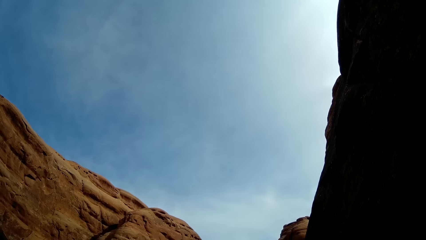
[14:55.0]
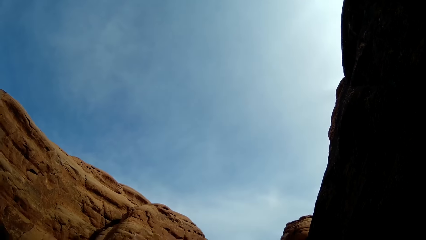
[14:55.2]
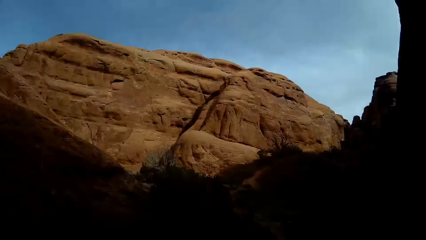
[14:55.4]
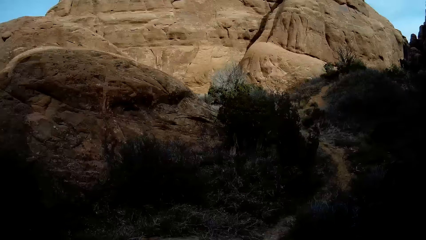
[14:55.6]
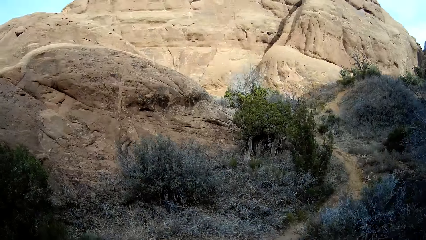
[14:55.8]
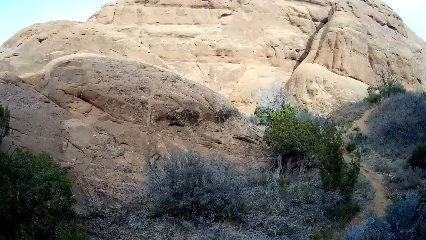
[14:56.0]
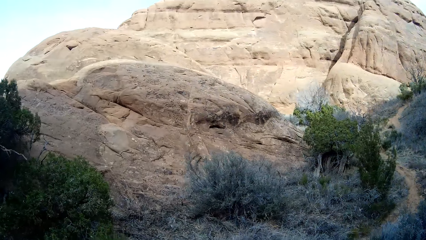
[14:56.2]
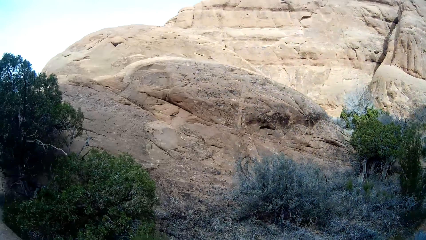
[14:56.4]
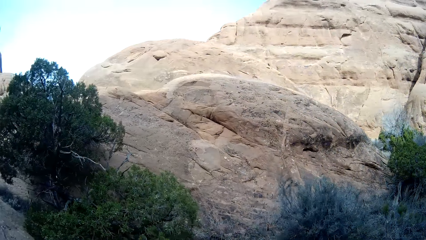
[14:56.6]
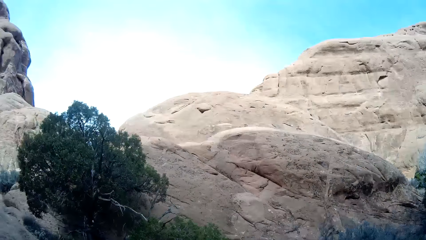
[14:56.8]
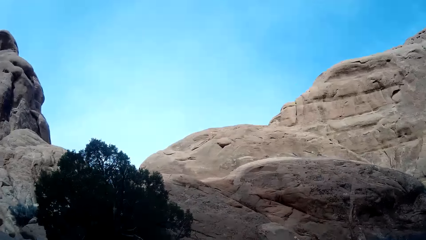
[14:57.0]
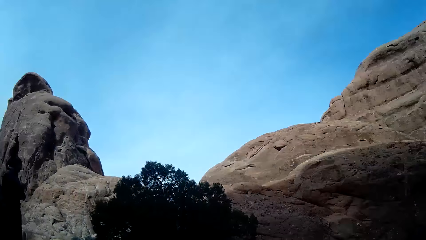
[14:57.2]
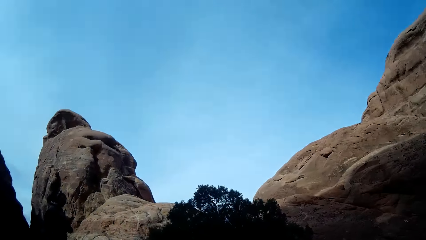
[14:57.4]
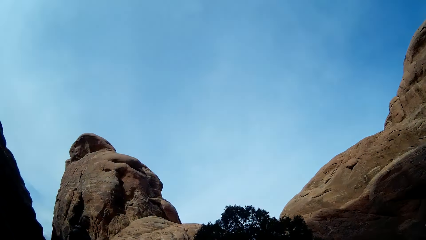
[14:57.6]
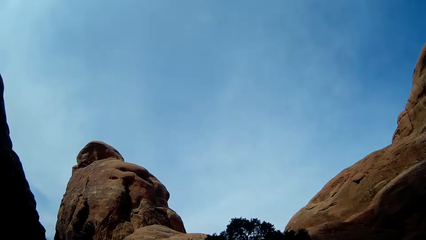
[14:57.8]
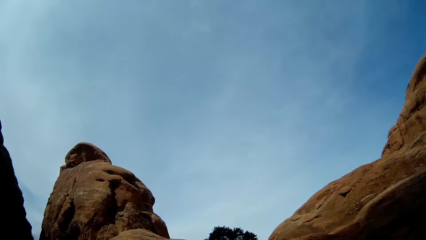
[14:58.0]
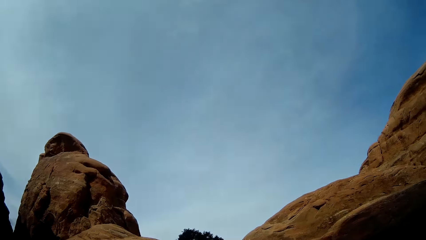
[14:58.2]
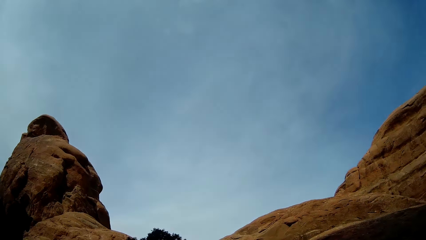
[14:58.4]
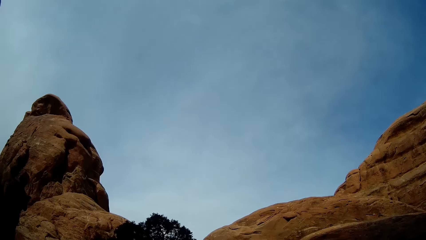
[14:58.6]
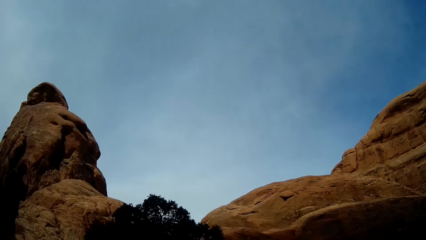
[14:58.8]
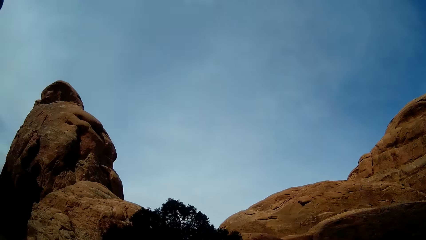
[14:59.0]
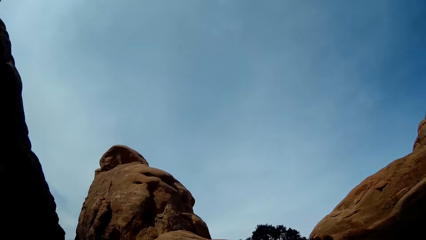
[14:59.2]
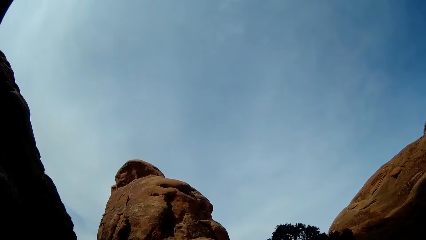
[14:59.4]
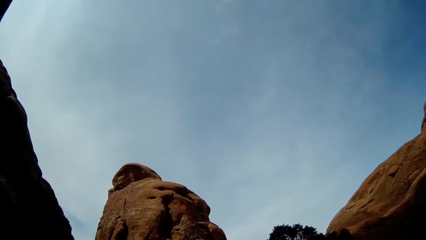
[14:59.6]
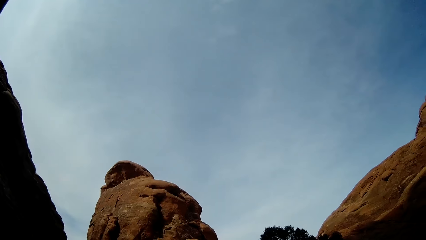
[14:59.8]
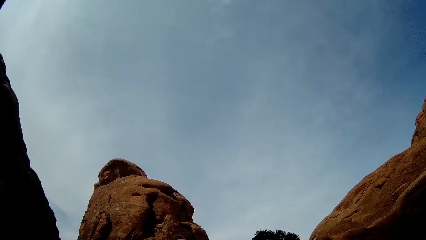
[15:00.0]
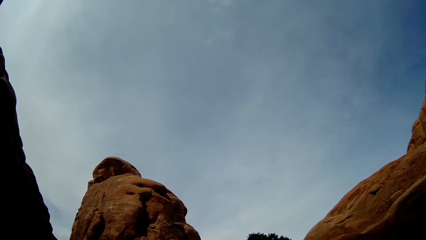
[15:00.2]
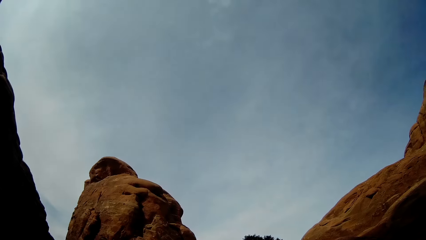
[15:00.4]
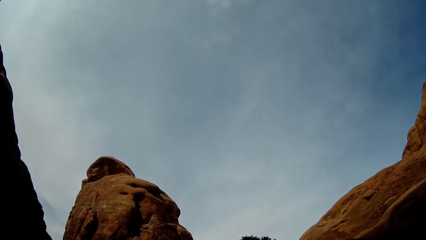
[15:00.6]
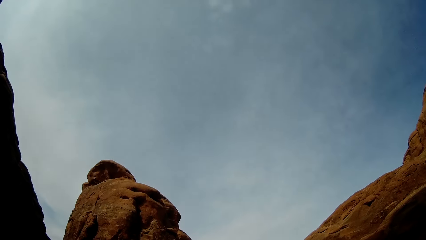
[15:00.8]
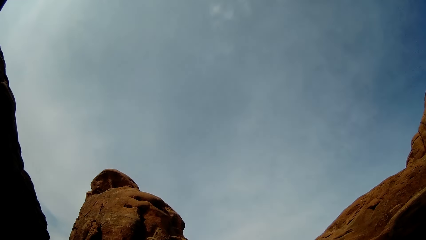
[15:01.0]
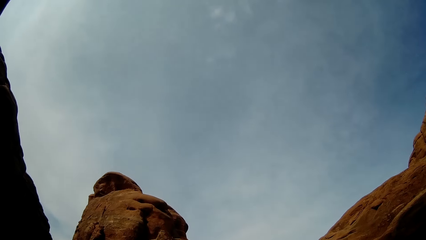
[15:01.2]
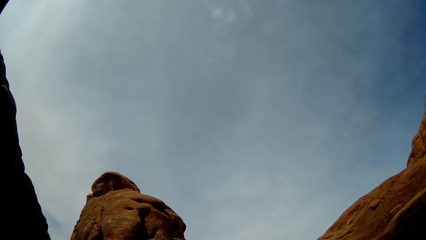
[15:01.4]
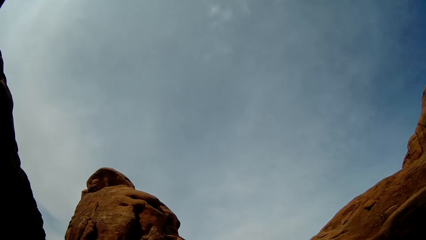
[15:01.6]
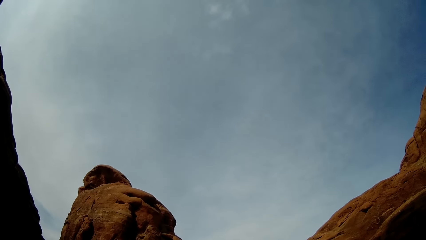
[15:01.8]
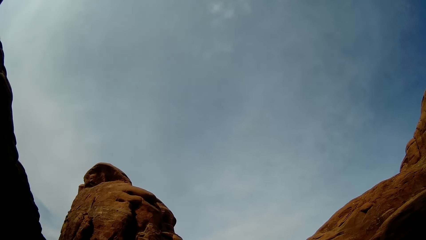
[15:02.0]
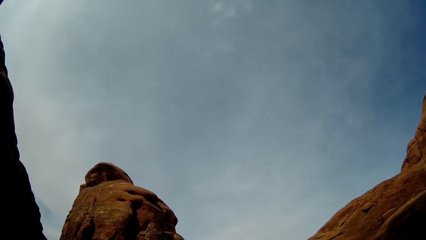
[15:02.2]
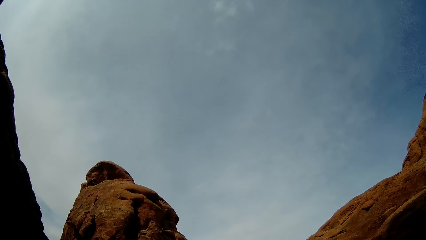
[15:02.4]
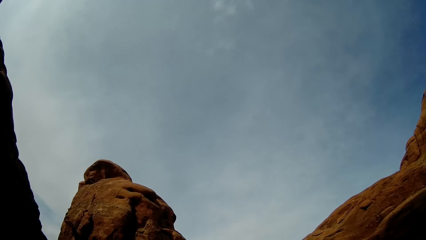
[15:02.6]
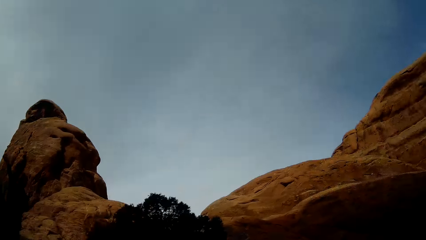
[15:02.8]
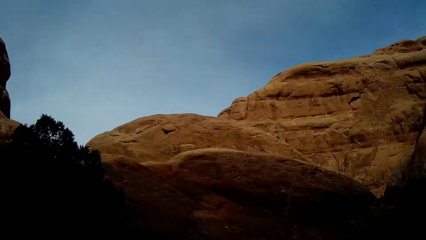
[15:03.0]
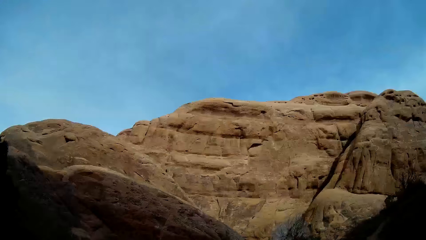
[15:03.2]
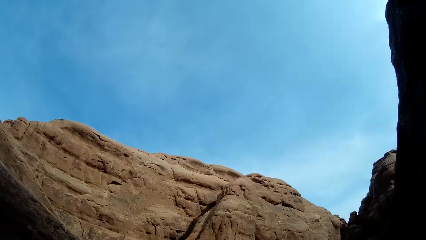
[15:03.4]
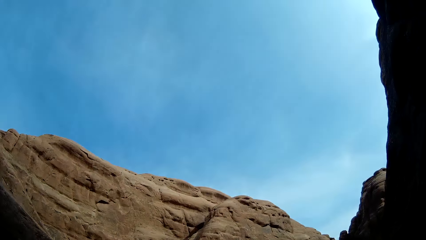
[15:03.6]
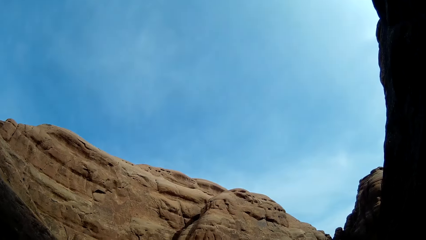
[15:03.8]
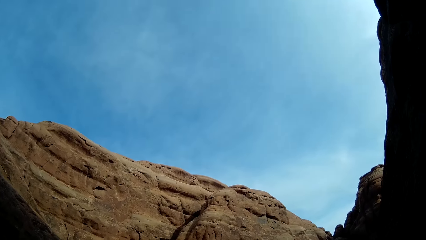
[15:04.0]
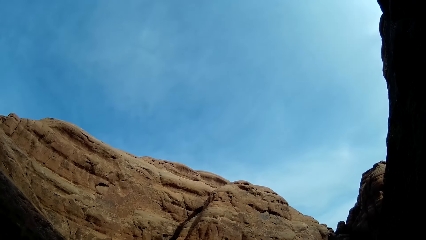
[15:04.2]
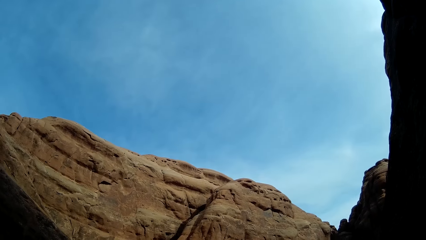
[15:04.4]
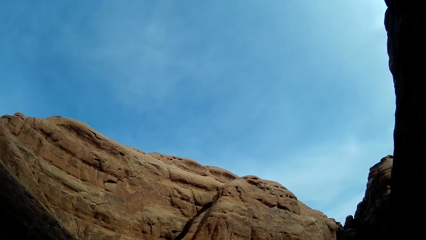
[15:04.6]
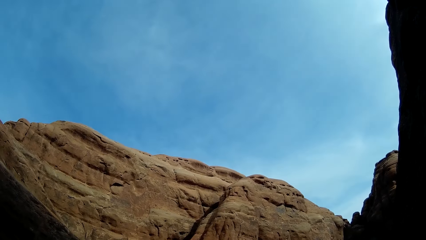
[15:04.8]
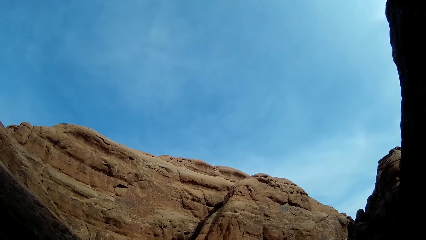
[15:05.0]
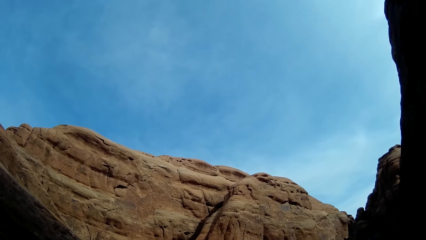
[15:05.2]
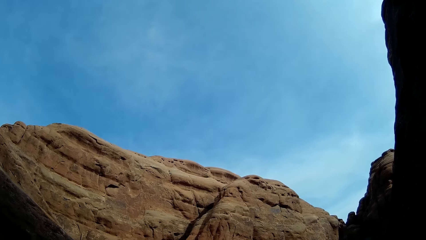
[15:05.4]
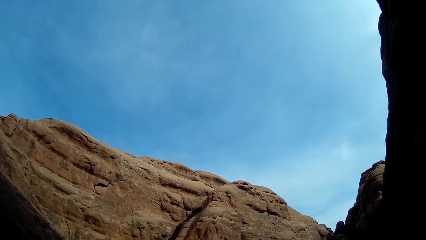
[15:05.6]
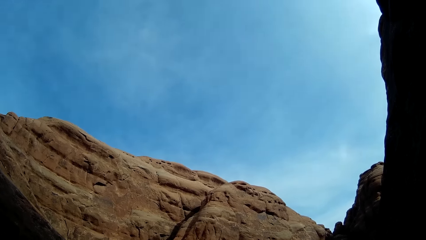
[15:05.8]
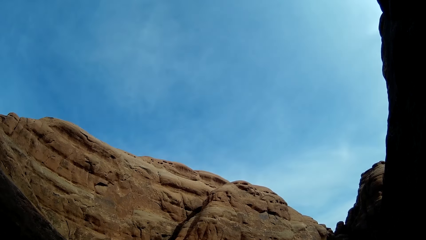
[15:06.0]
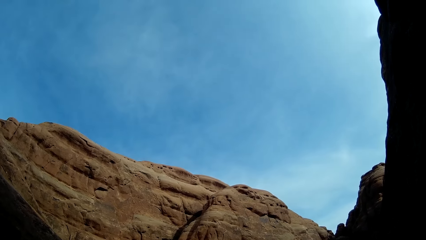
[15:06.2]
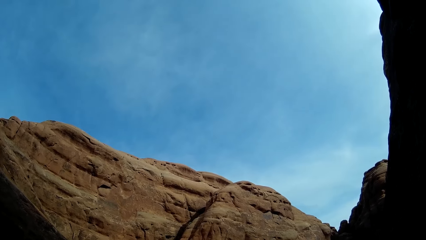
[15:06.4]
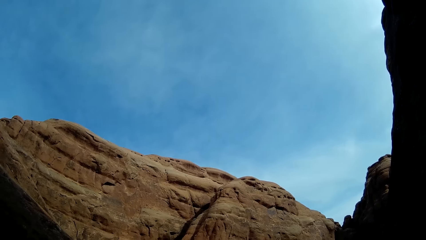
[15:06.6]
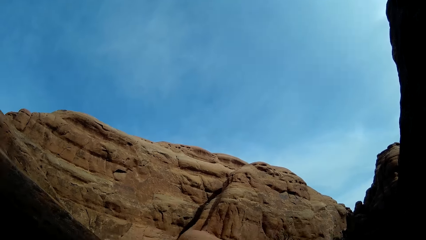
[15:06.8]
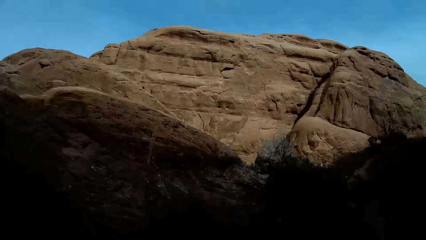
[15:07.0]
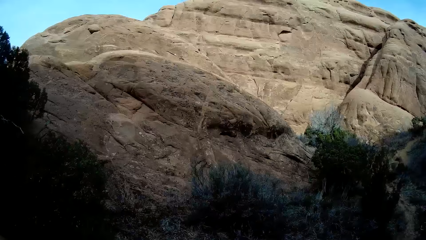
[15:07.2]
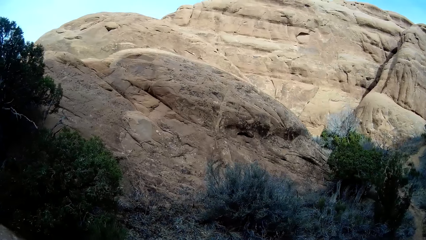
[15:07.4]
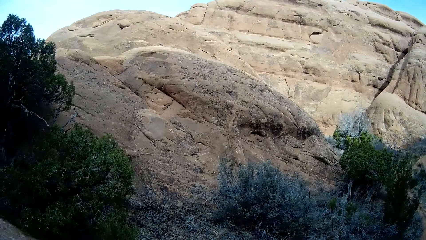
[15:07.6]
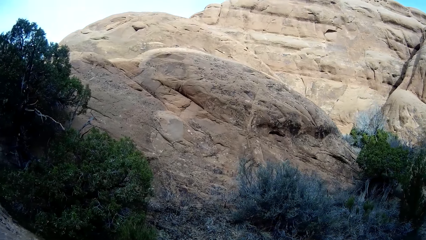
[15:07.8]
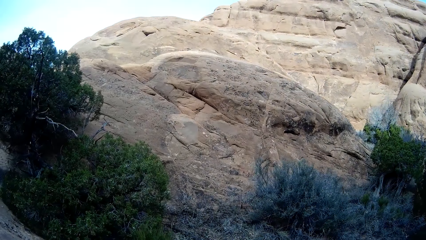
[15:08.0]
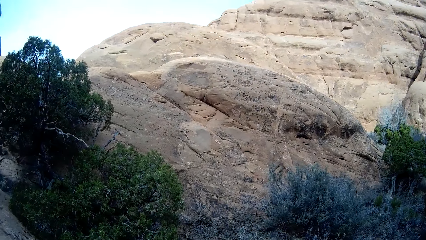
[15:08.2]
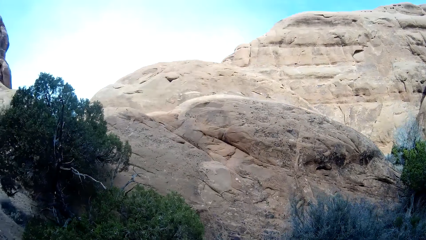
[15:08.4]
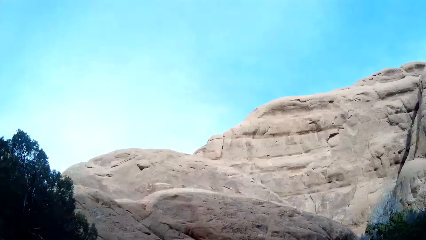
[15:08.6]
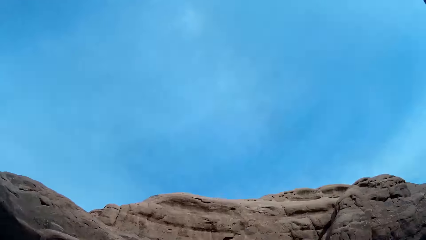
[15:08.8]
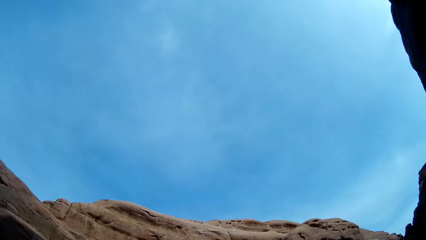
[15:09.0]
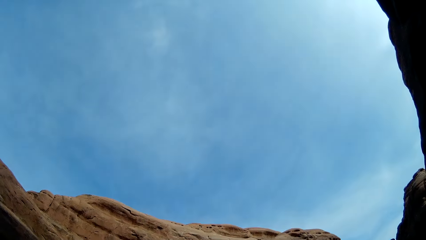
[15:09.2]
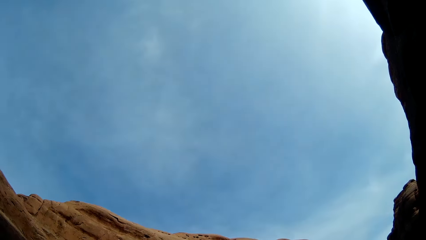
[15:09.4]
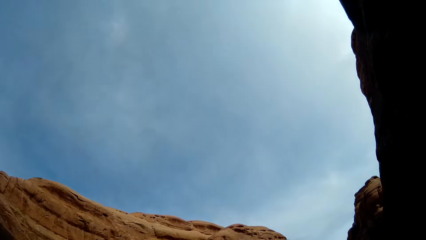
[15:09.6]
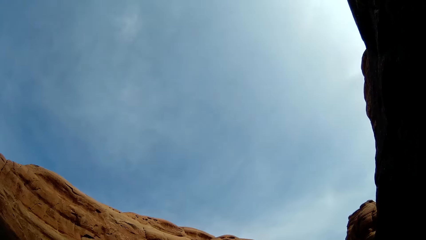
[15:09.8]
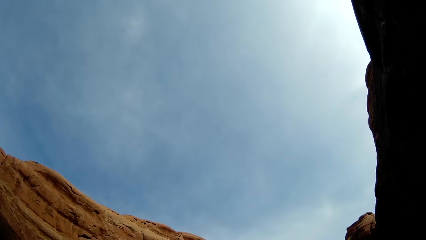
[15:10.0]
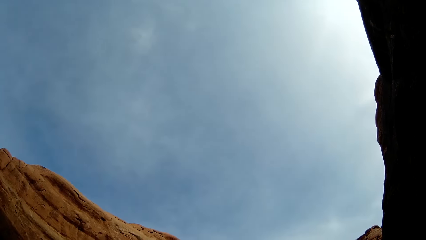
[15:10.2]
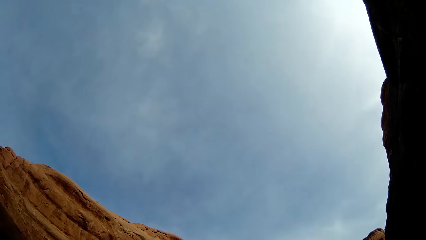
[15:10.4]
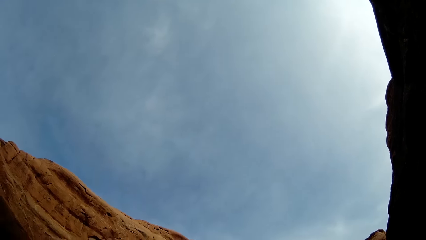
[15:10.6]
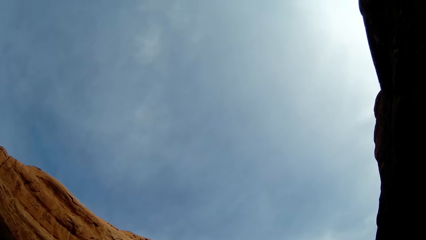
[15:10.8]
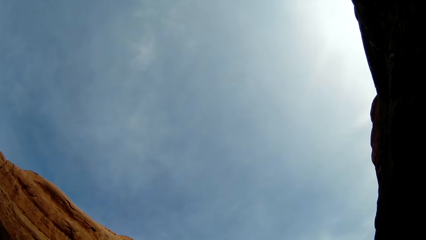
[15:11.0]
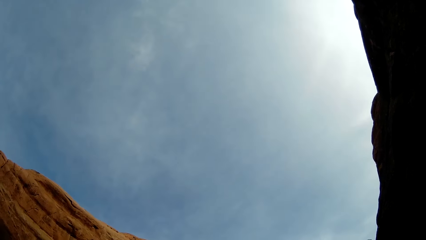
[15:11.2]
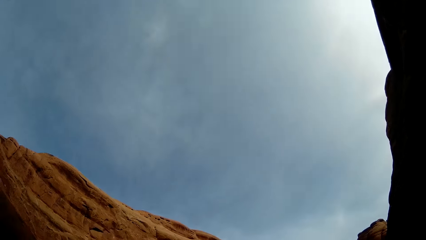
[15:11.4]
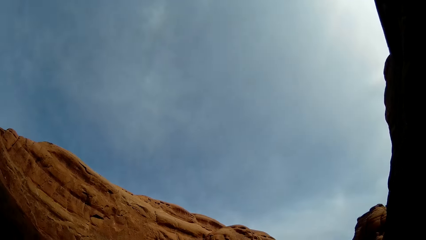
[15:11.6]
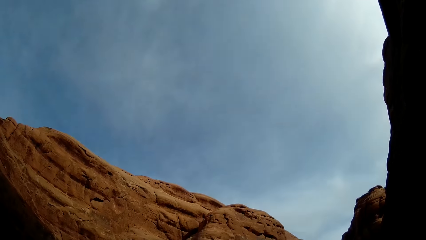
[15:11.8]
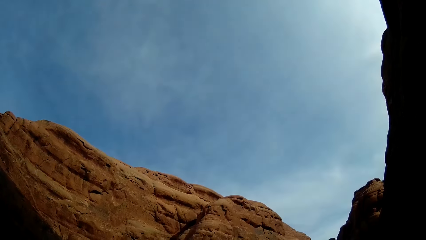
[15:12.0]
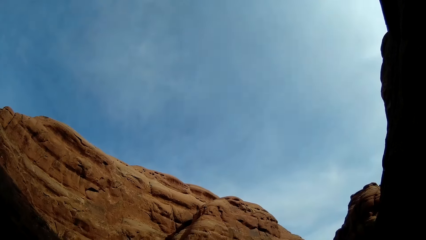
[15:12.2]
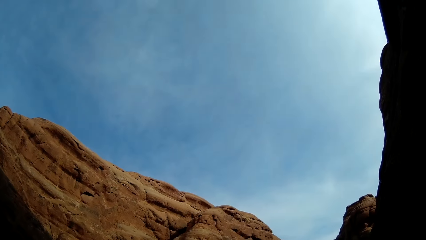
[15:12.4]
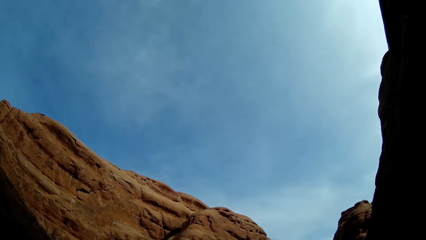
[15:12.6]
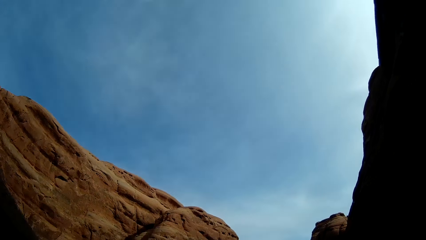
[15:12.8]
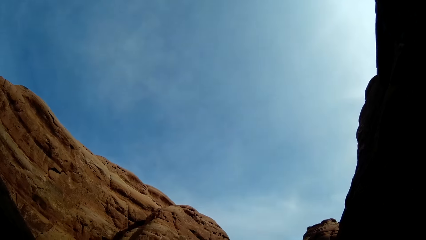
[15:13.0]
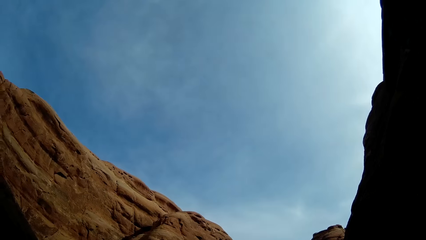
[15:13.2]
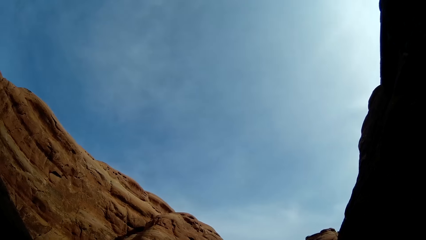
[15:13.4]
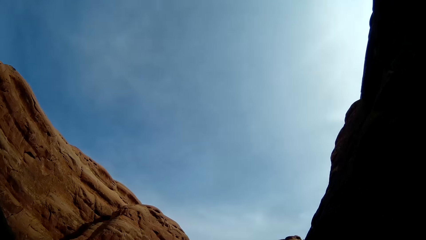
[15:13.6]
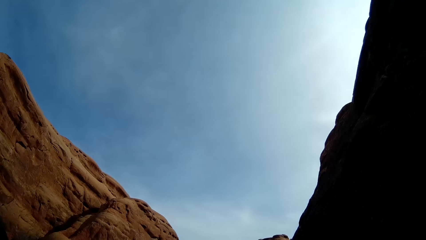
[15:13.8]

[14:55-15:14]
The camera wearer stares at the rock. They stare at the sky. They stare at the rock. They stare at the sky.
